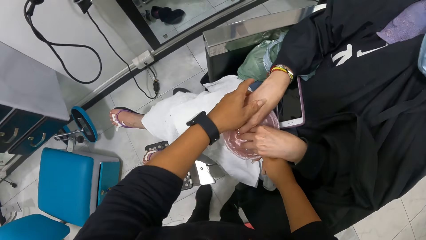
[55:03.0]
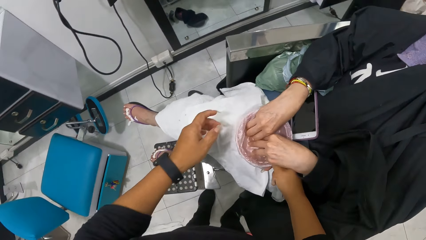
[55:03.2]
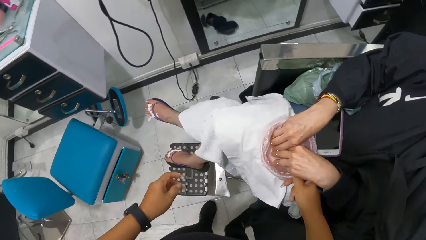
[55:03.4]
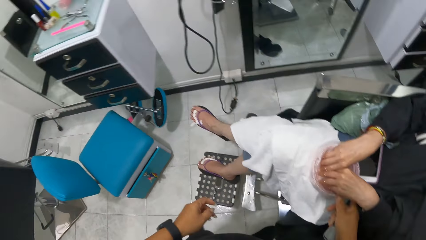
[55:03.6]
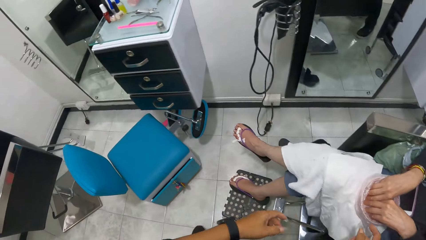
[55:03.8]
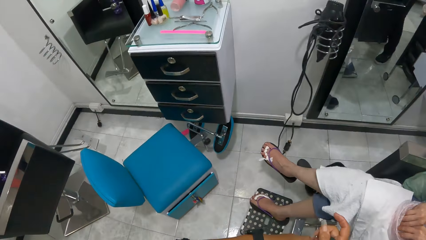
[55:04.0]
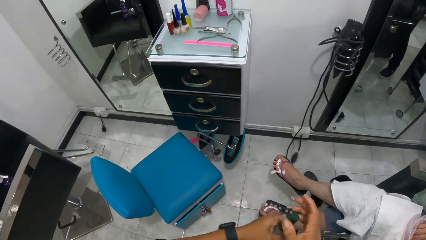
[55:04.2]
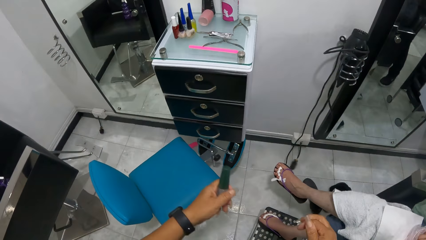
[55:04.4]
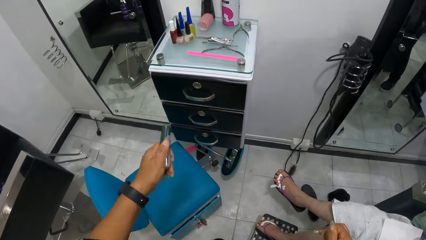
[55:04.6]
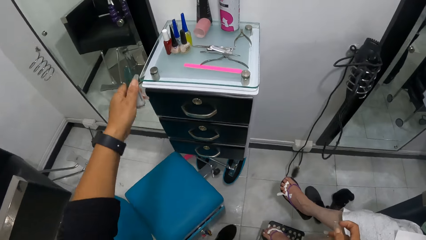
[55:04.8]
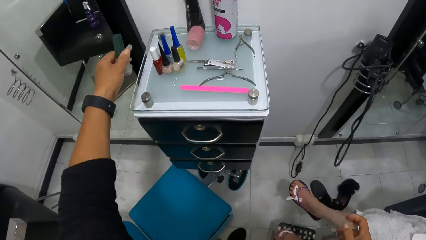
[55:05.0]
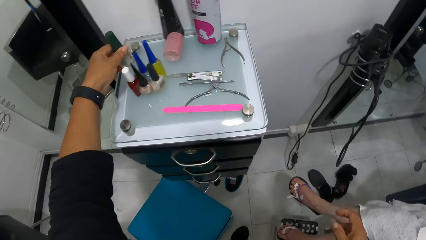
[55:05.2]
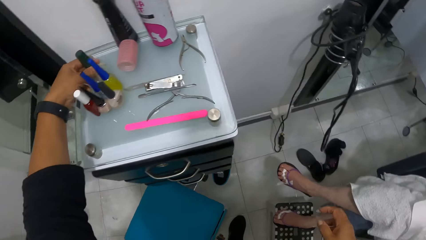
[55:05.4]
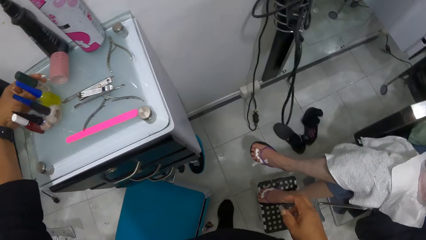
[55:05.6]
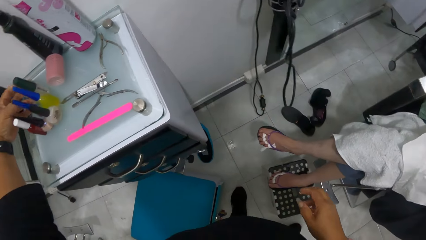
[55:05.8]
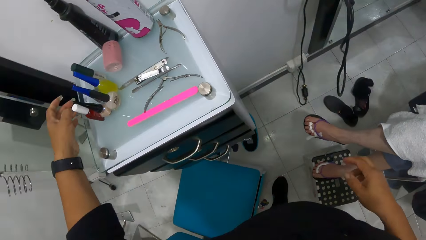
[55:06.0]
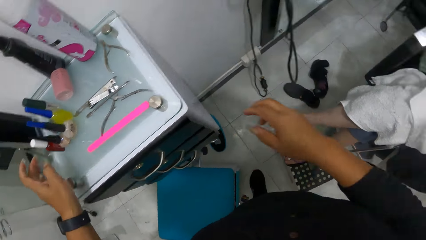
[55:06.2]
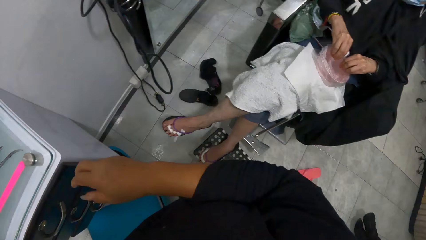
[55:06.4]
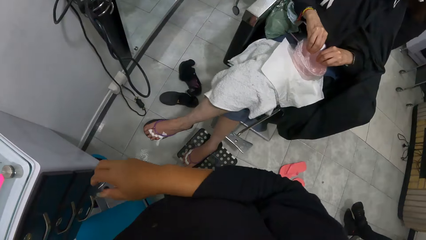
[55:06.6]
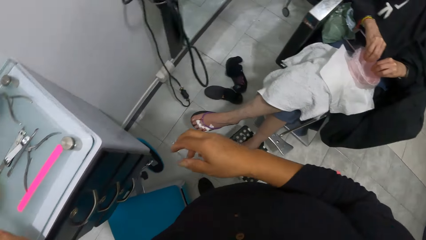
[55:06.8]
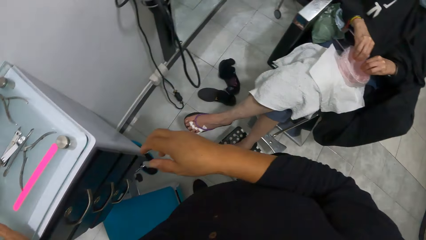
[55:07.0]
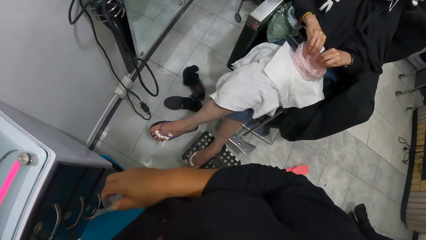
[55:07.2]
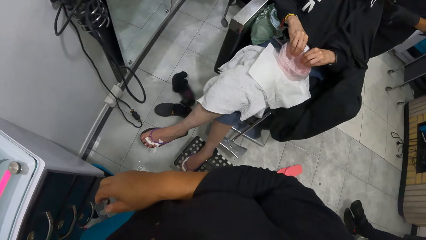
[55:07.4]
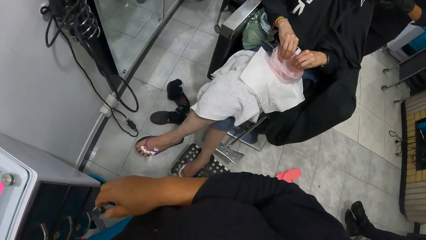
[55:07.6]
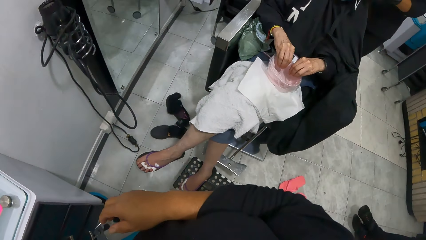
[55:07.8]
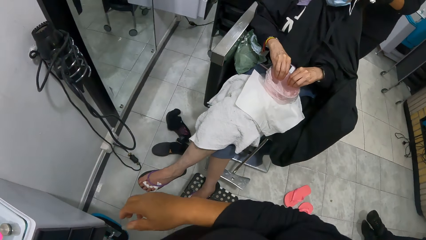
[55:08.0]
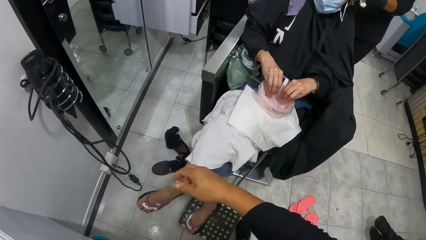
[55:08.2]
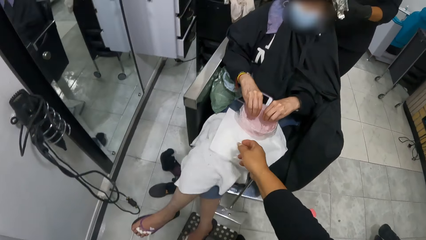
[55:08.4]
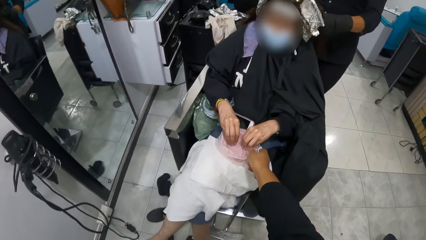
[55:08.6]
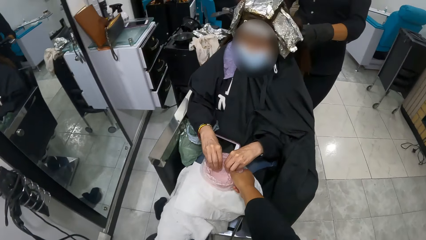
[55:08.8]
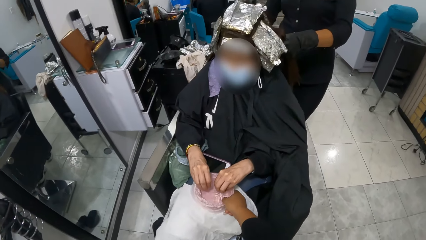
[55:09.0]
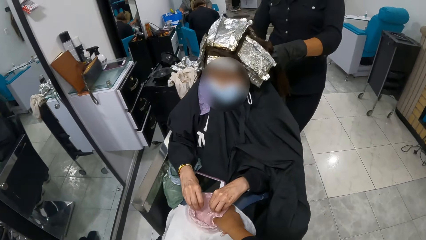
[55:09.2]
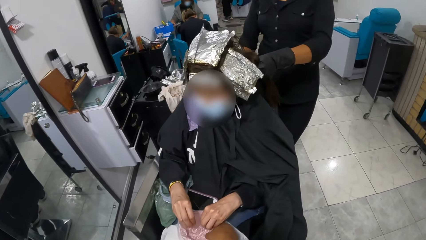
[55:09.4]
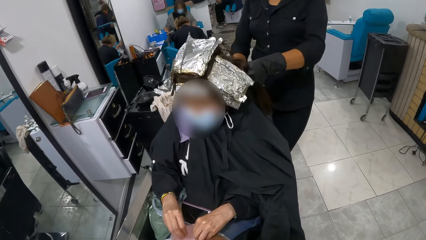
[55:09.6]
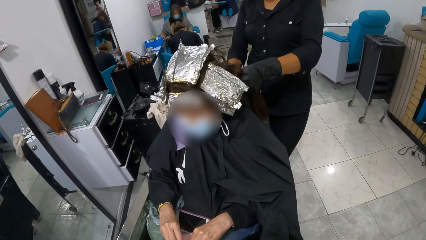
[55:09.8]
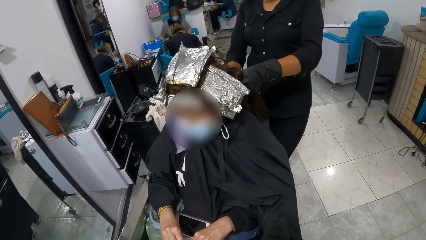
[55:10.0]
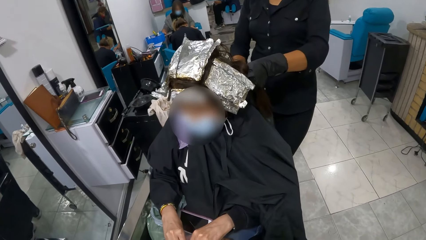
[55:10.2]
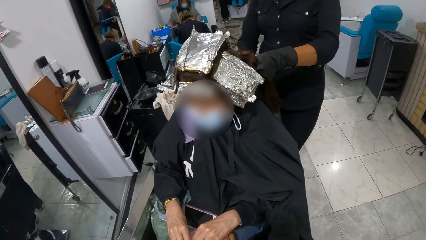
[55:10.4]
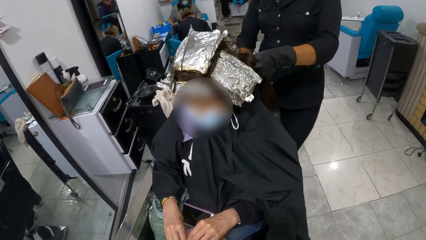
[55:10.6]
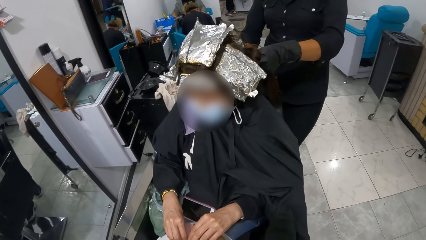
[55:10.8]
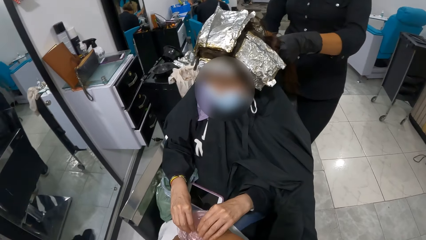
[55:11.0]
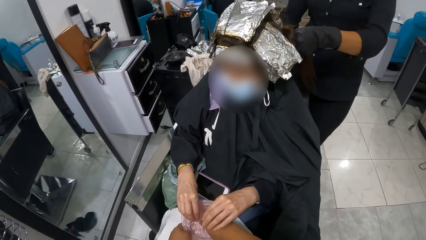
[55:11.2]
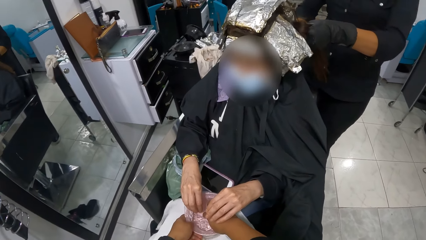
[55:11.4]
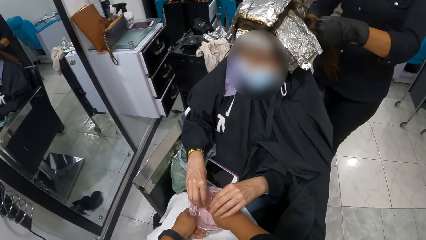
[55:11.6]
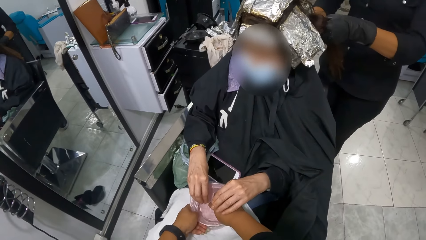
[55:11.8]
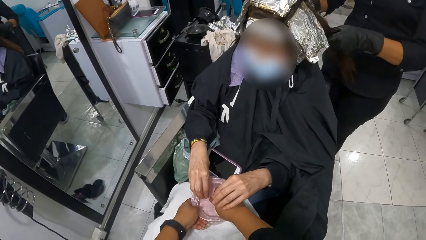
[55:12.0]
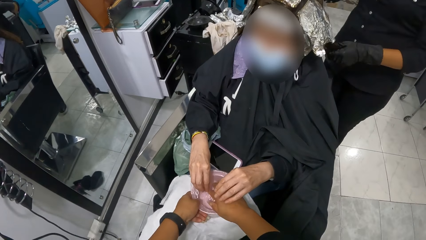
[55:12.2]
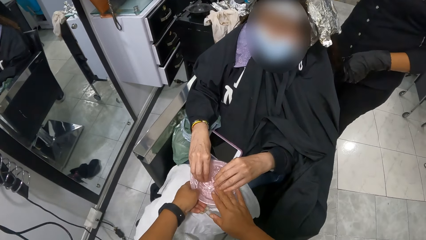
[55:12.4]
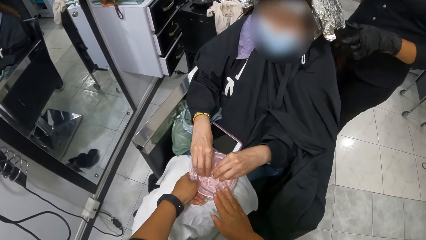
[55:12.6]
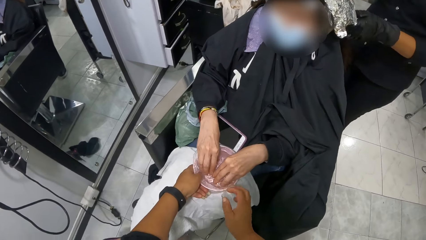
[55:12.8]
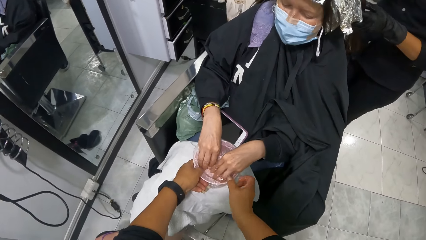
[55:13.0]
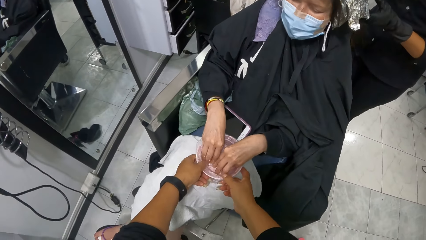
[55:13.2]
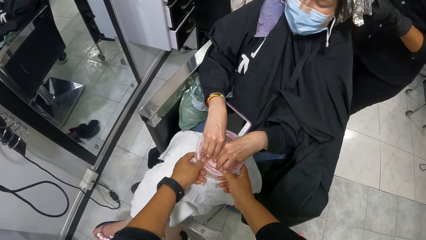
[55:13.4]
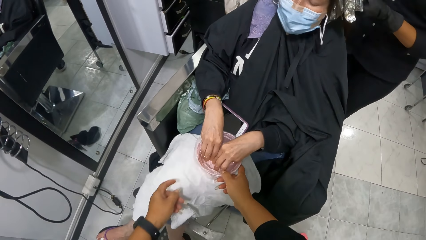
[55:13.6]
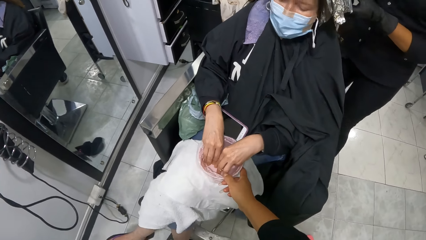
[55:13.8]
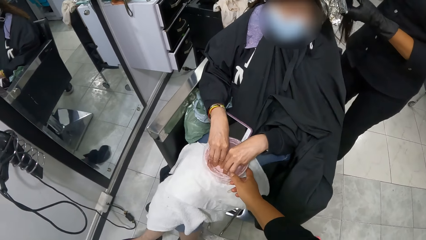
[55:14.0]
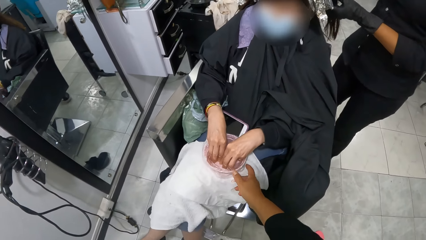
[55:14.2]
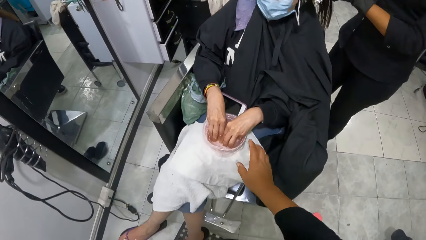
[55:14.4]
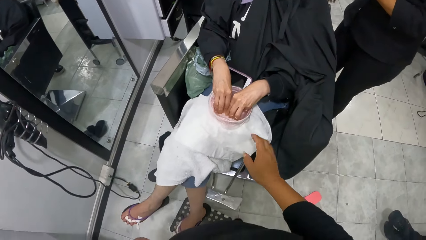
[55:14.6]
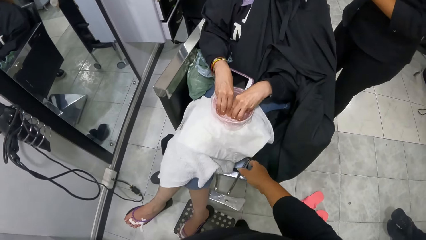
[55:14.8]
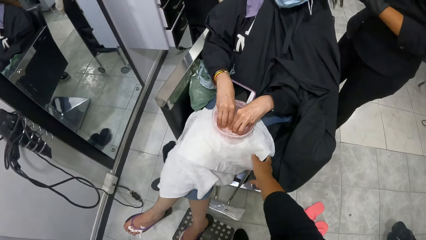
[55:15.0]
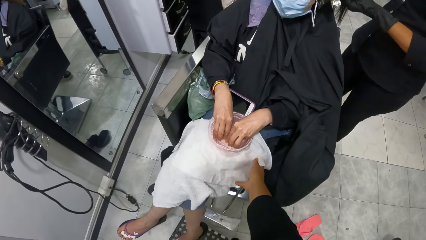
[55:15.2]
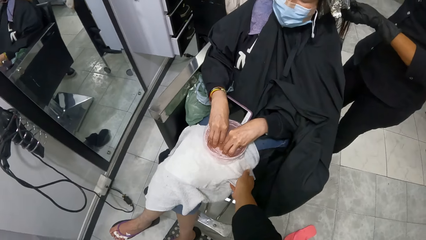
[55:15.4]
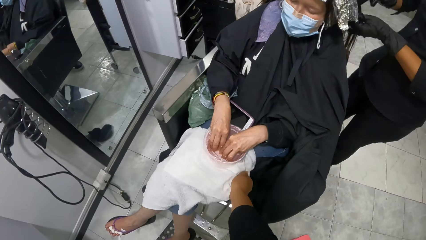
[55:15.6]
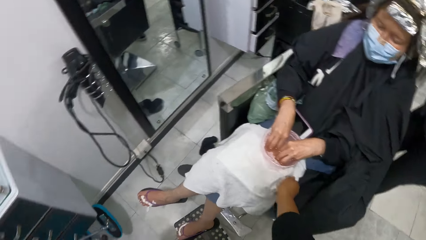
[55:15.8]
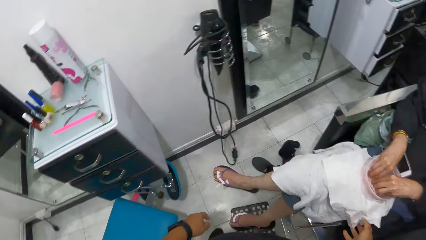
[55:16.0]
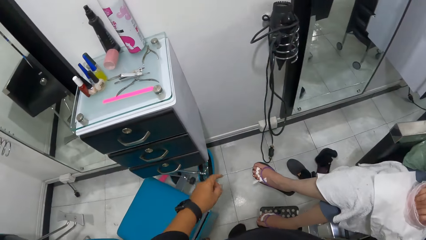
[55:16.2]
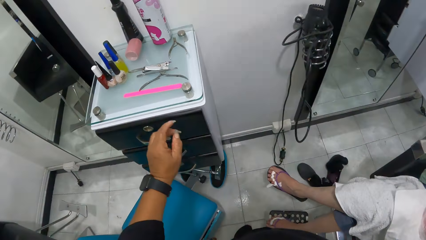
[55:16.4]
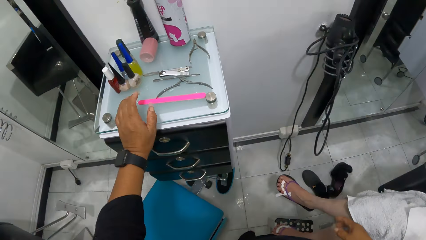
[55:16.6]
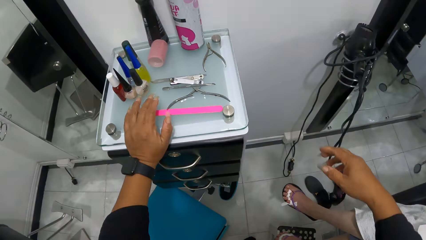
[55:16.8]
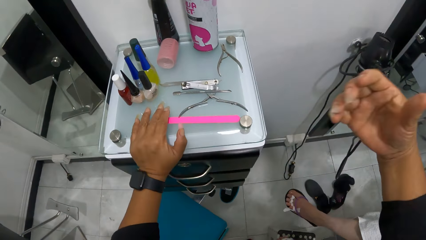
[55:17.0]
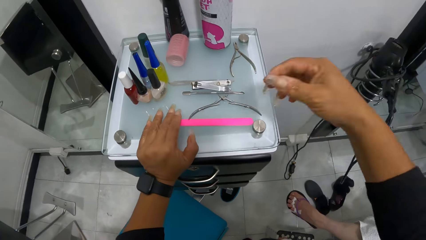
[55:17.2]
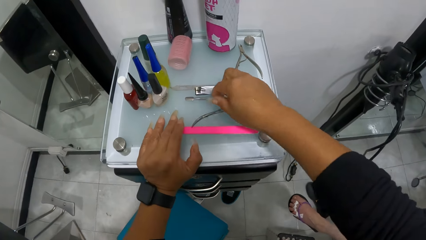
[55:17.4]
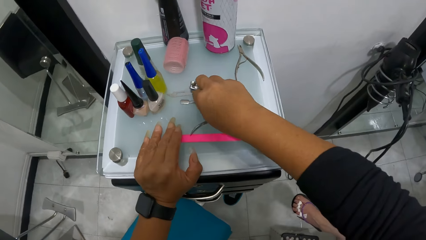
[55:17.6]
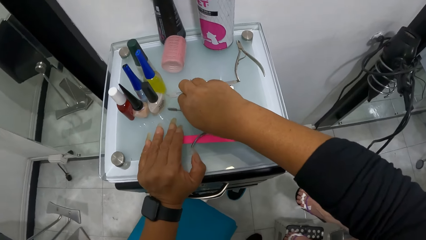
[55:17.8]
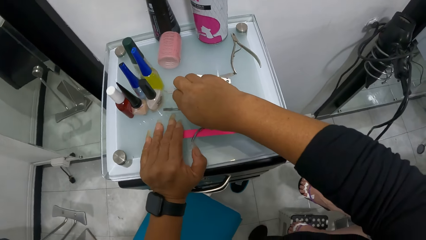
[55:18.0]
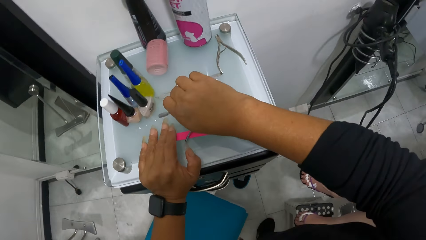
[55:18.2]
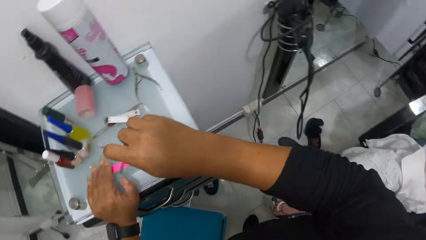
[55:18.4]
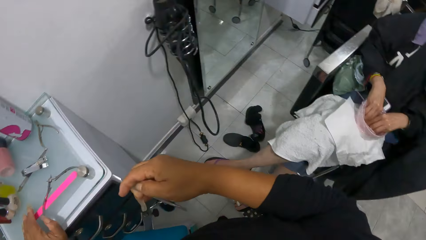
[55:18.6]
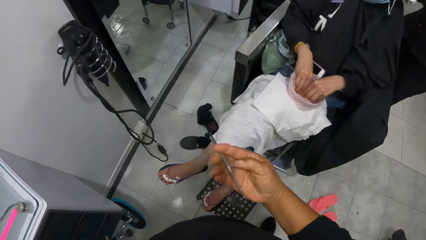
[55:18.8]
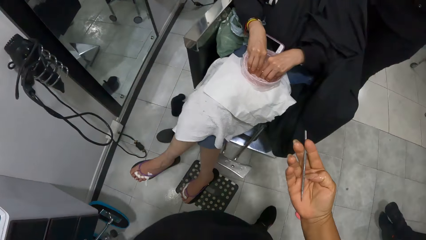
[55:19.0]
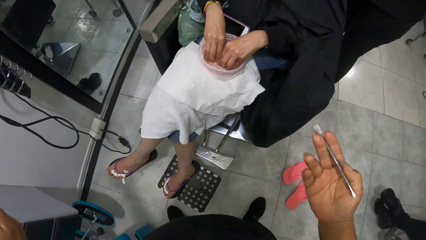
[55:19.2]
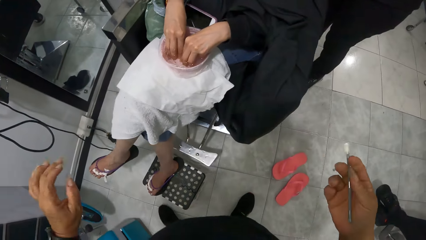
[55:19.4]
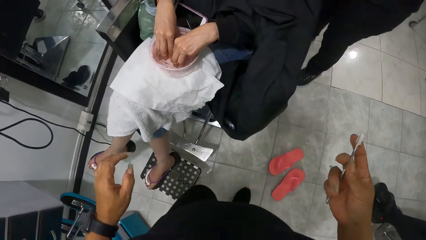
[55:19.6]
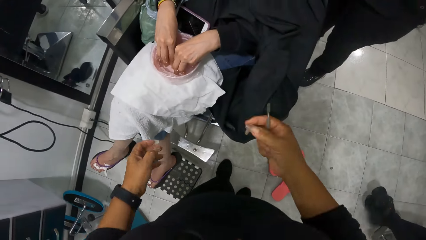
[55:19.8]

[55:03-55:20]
The camera wearer dips the right hand of the woman in the bowl in her right hand with her left hand. She passes the bottle from her right hand to her left hand. She places the bottle on a table or make up storage box with her left hand. She dips her right hand into the bowl on the lap of the woman. She holds a plastic container. She looks around. She cleans her right hand with the towel on the lap of the woman. She touches the towel. She picks up a nail file from the table with her right hand.
